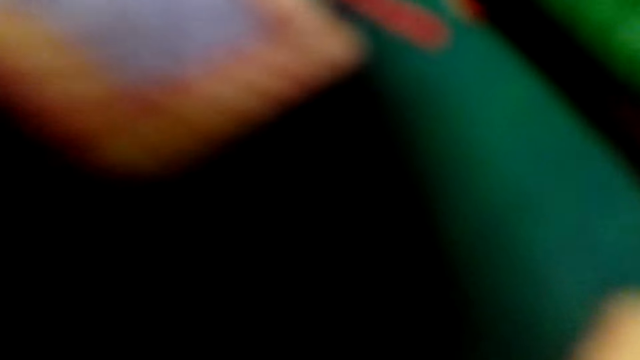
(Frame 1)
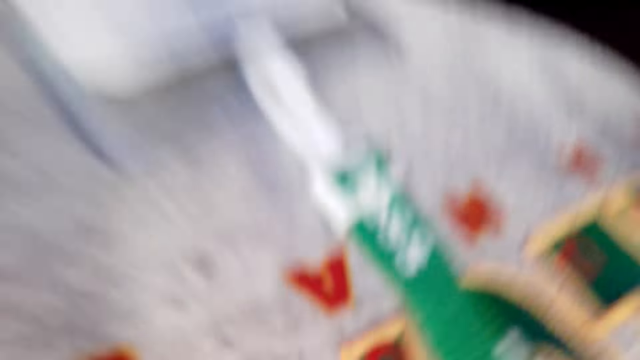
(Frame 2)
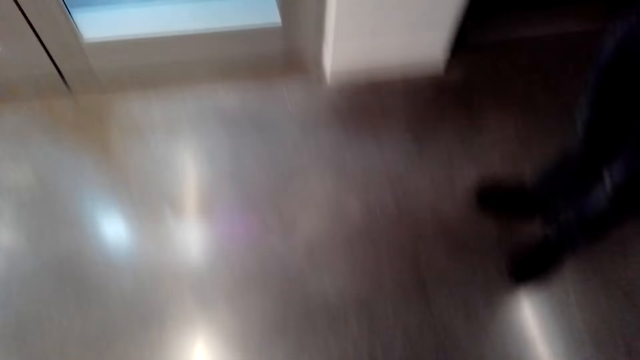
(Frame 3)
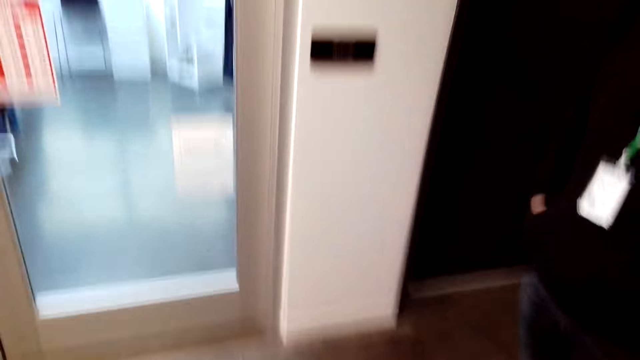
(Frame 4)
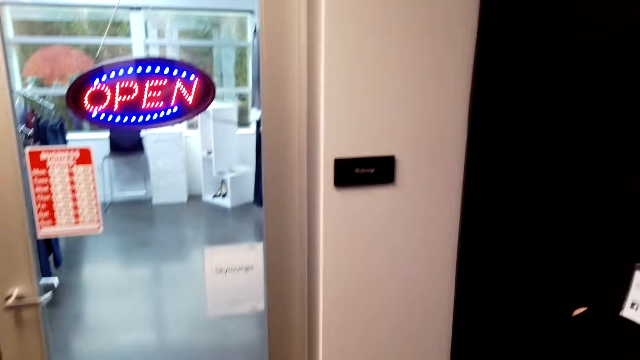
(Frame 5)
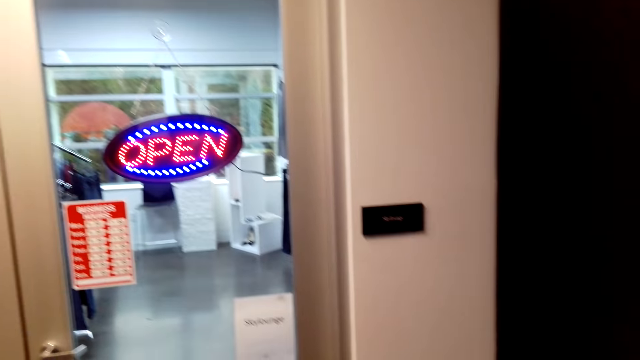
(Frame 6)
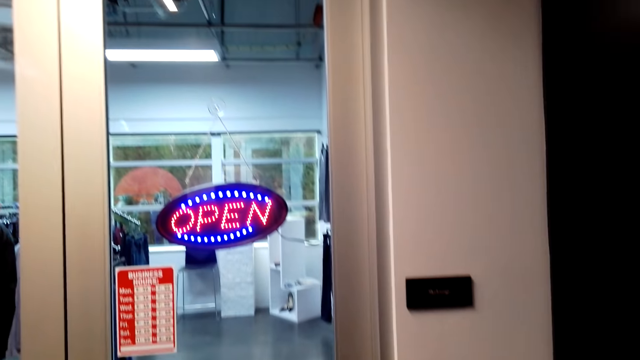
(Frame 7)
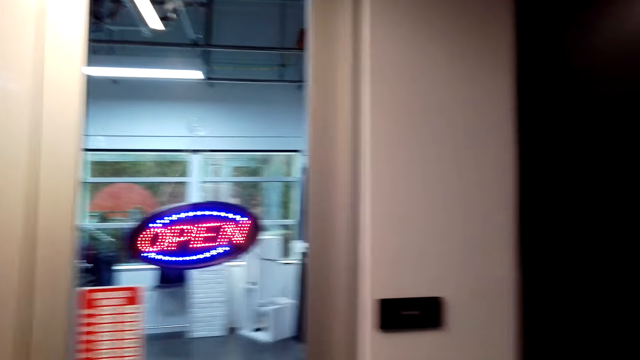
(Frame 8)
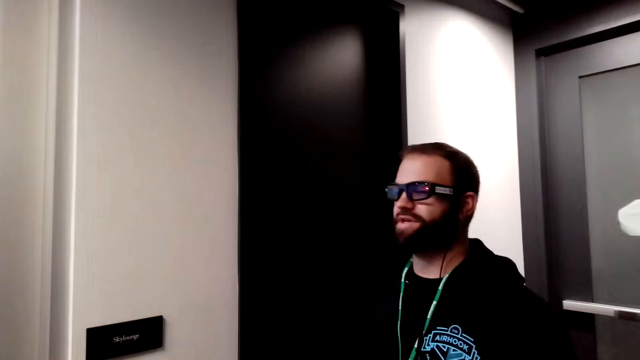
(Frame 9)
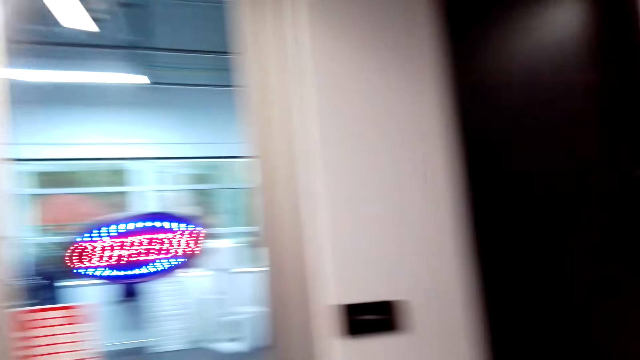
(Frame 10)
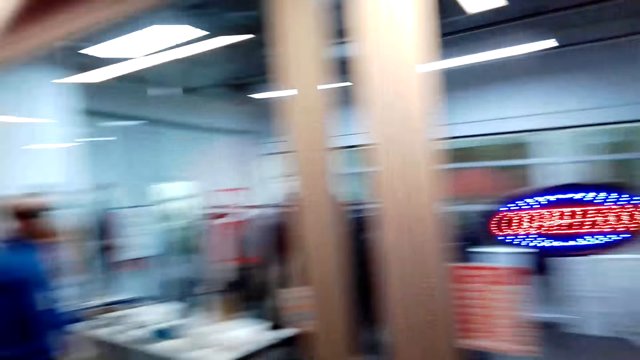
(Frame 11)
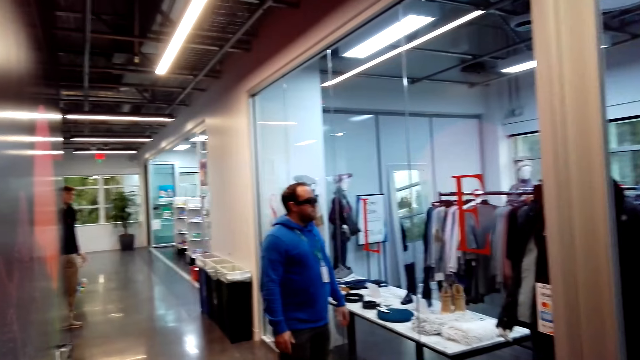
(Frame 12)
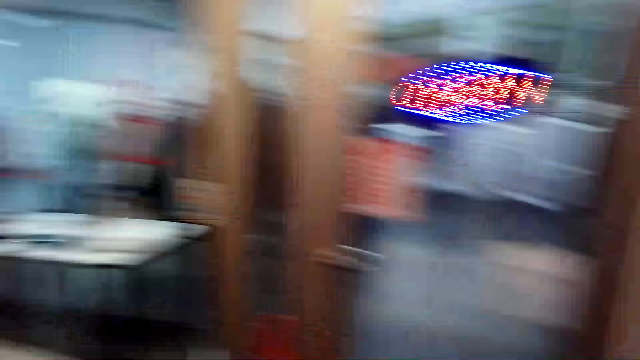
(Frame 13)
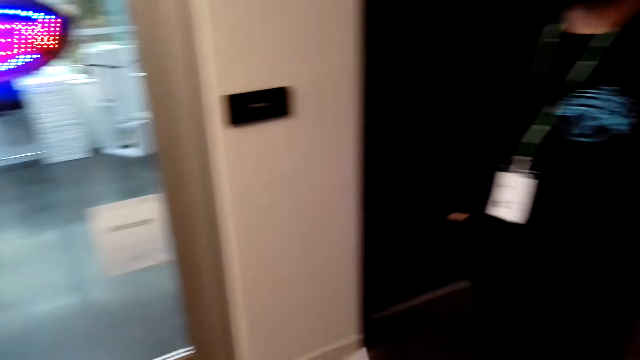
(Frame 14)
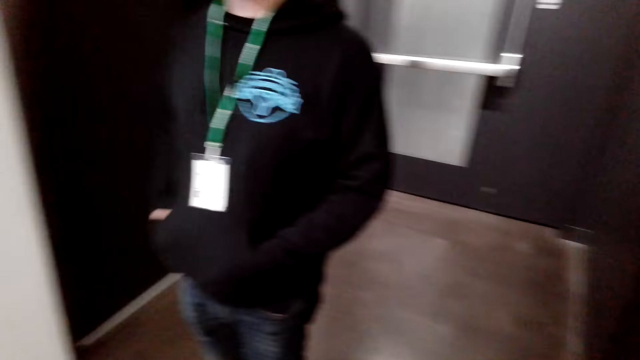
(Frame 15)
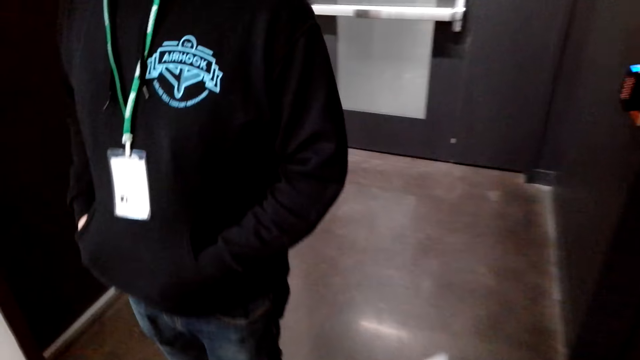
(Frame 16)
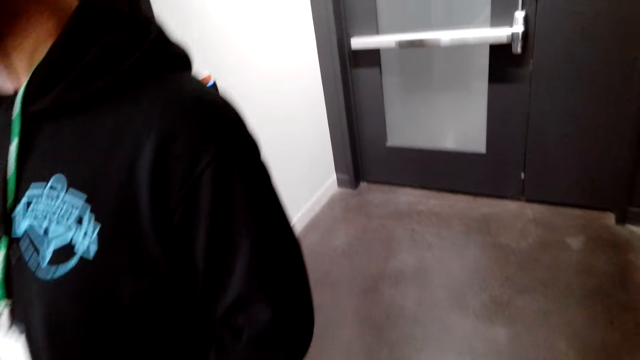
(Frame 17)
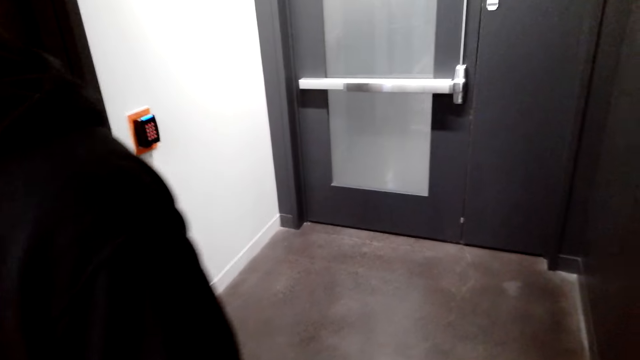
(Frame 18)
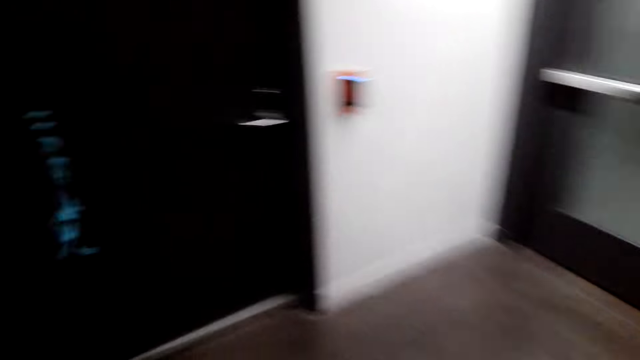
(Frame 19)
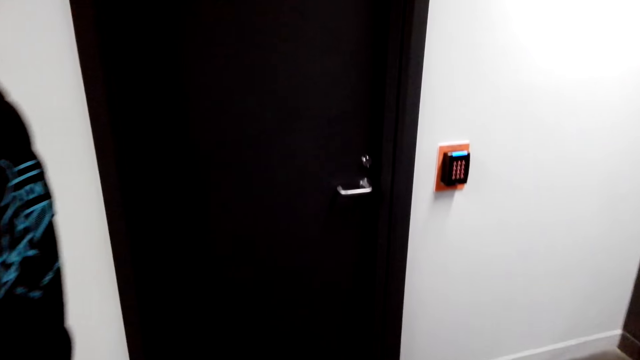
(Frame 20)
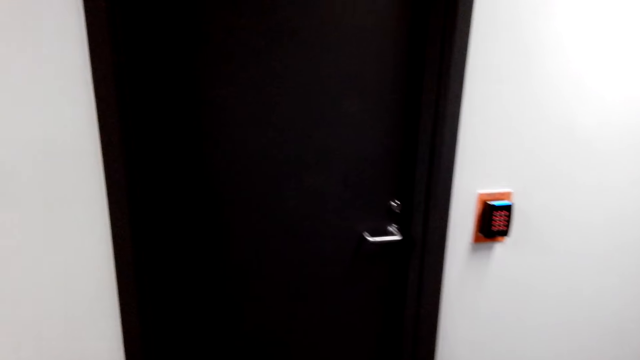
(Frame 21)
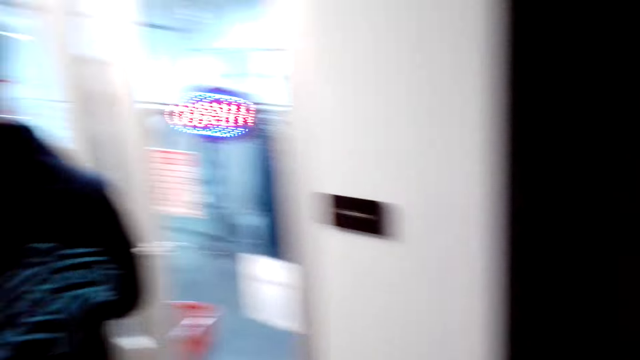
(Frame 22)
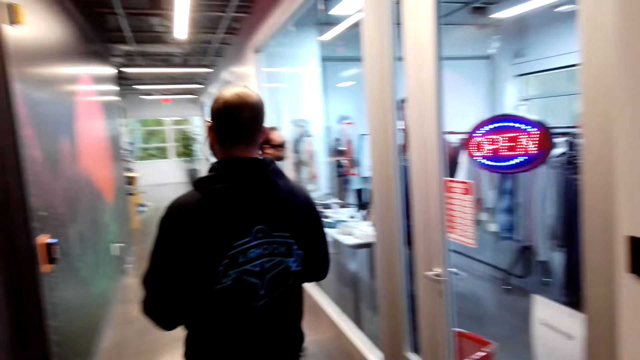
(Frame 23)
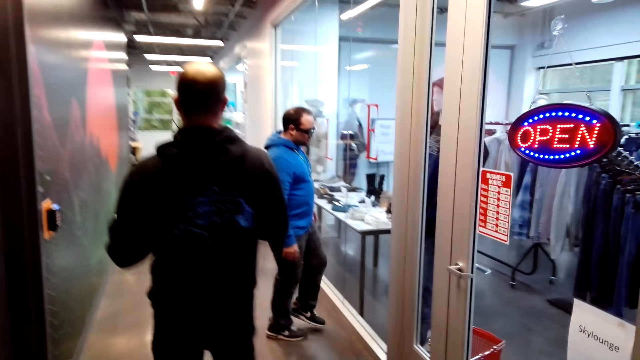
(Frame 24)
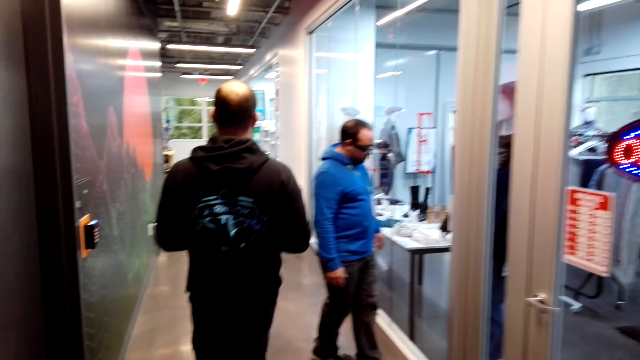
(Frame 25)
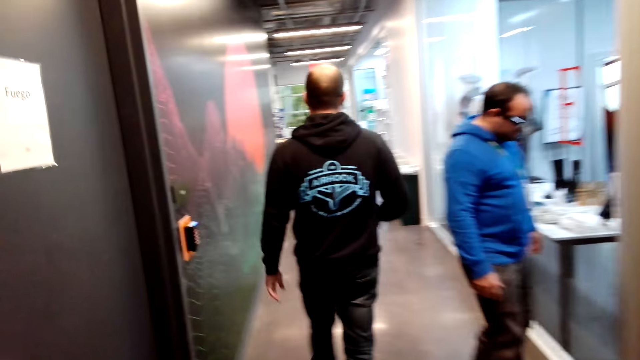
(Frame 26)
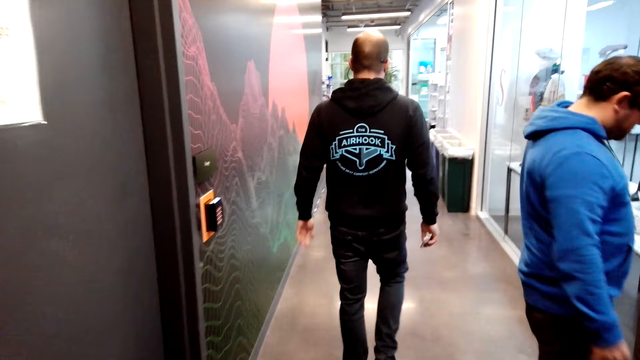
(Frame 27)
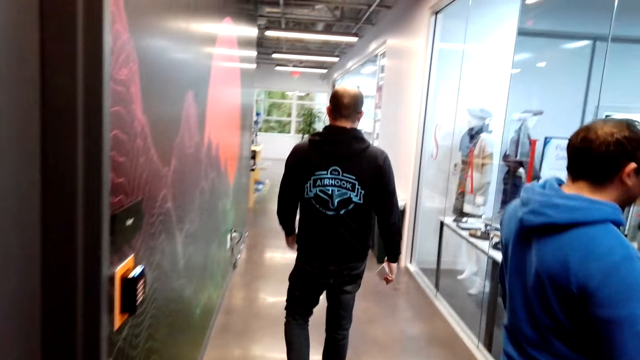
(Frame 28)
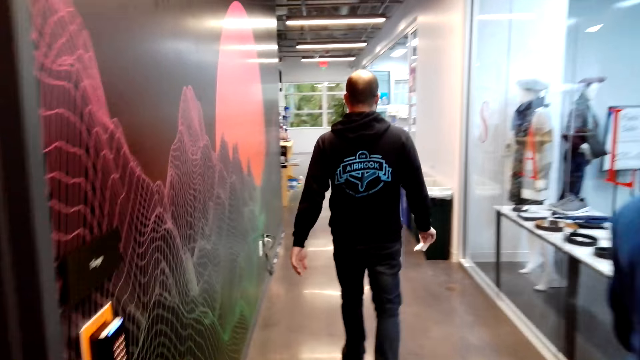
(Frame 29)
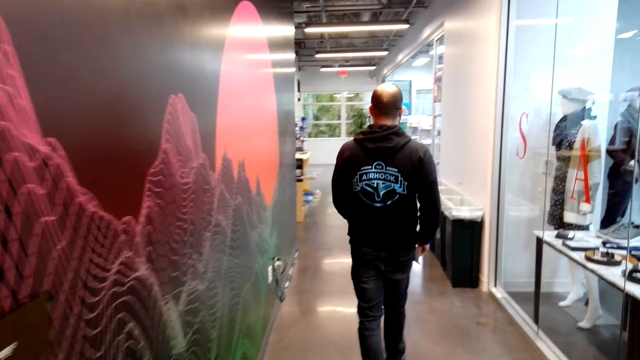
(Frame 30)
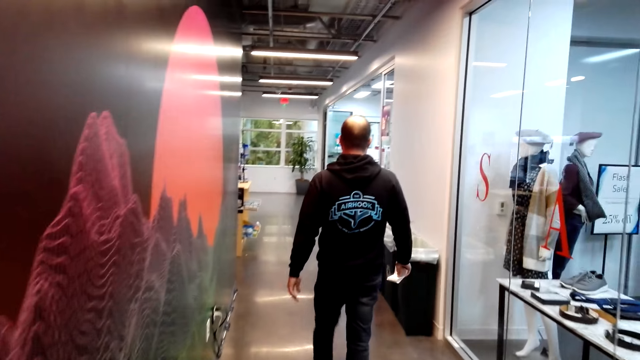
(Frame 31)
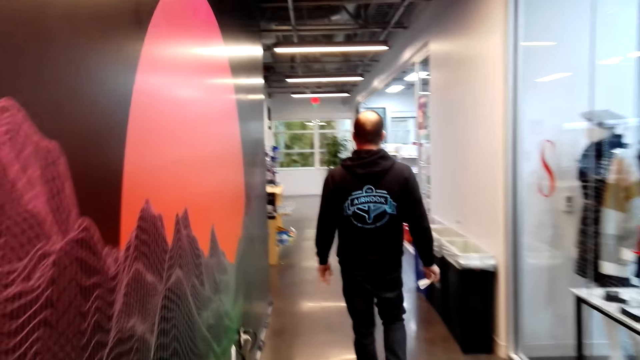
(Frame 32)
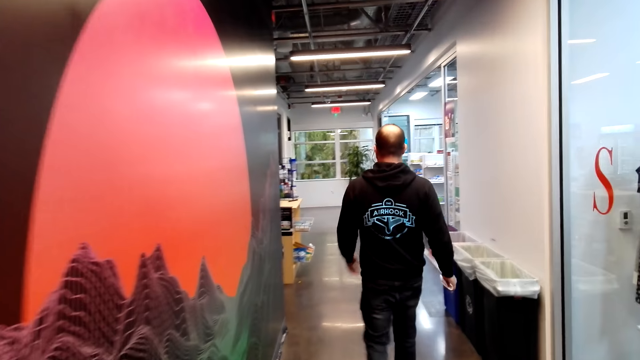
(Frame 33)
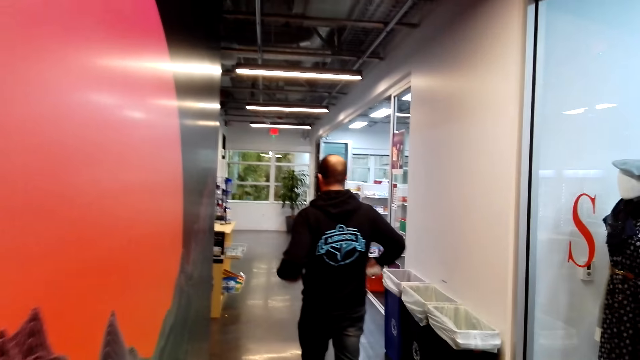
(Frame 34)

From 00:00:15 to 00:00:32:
The camera wearer looks around the supermarket. They walk around the supermarket.

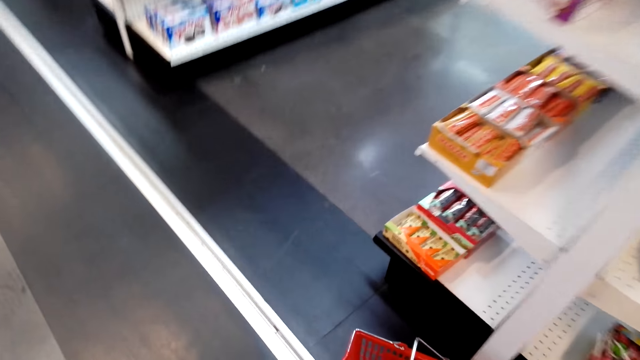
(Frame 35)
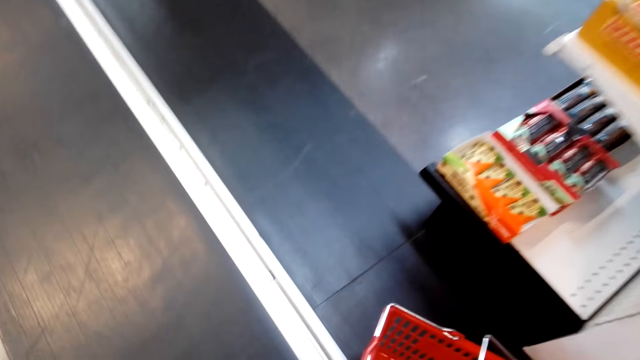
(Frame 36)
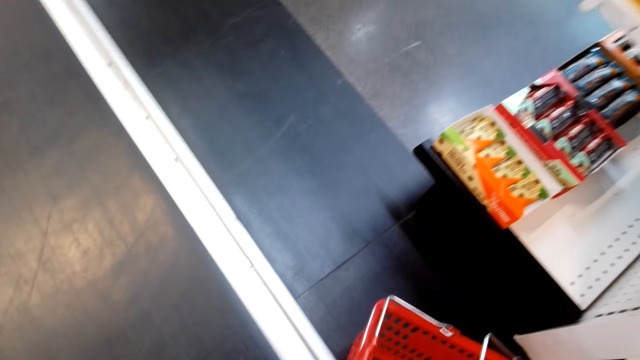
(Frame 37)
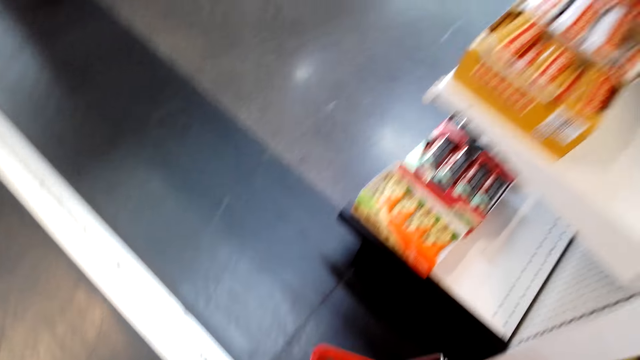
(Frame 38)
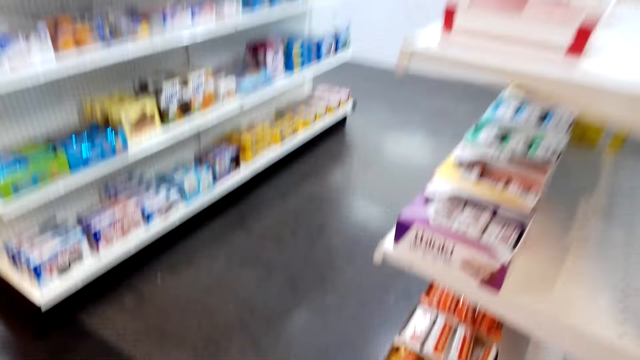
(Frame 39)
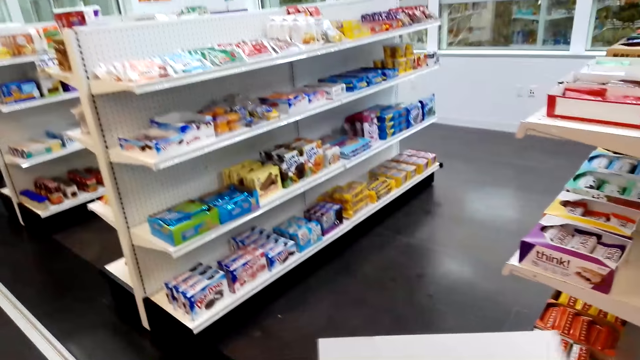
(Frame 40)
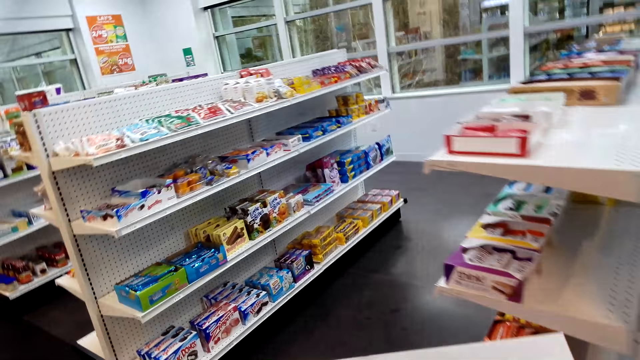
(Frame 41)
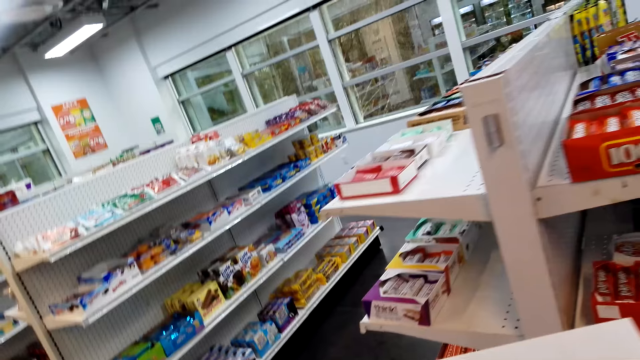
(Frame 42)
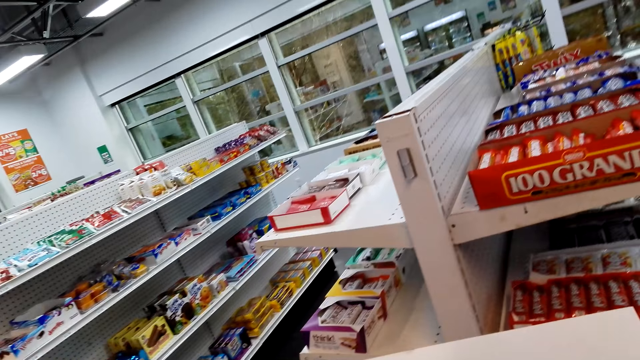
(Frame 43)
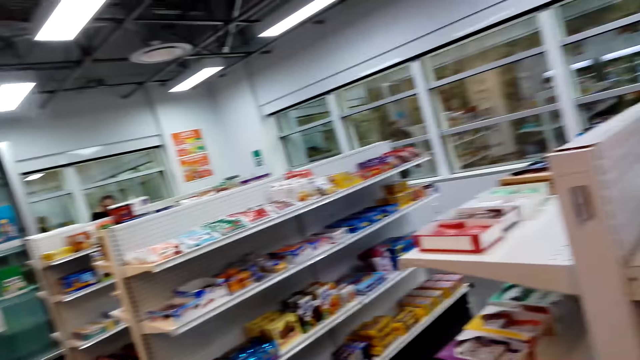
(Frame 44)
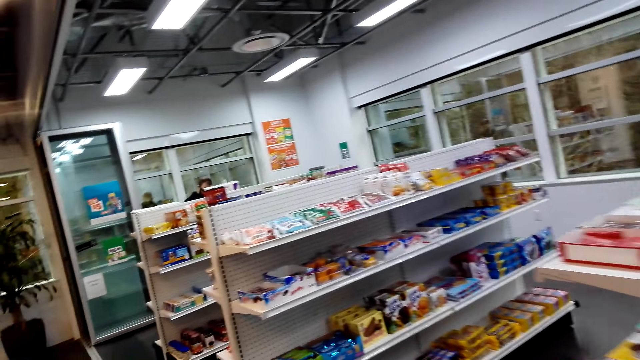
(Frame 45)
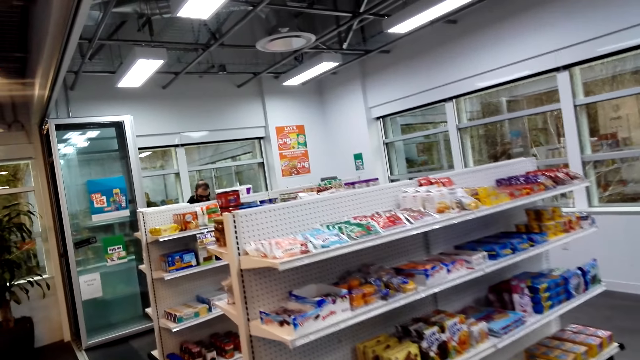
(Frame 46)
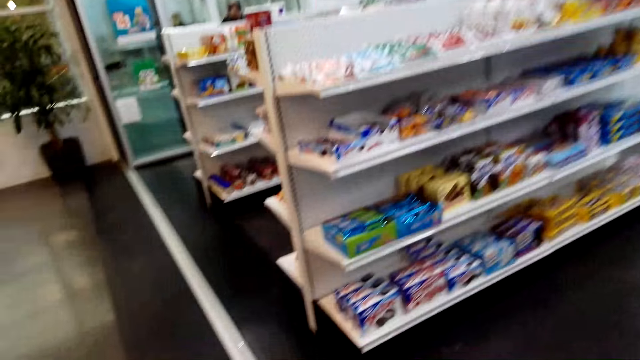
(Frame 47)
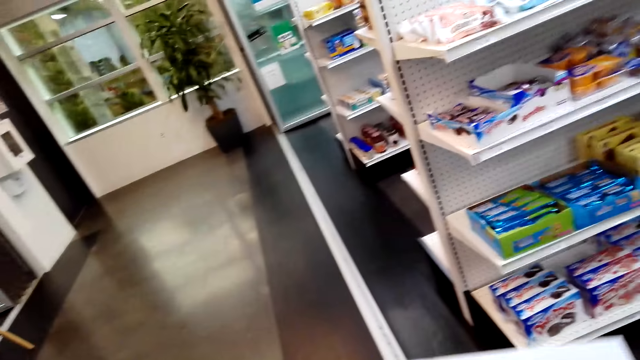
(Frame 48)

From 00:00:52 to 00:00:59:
The camera wearer picks up a bucket from the floor. They walk around the supermarket, look at the items in the shelves, and walk around the supermarket.
